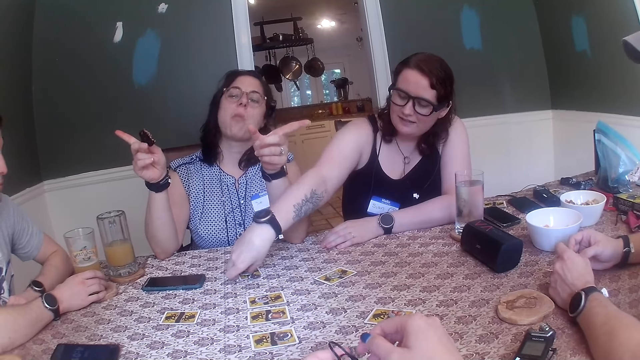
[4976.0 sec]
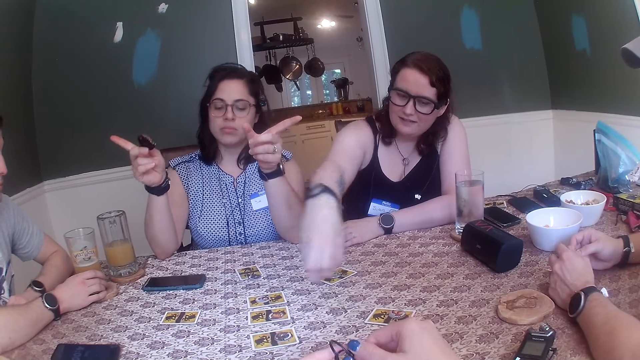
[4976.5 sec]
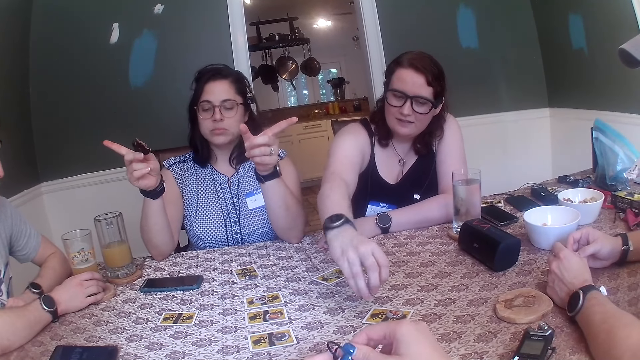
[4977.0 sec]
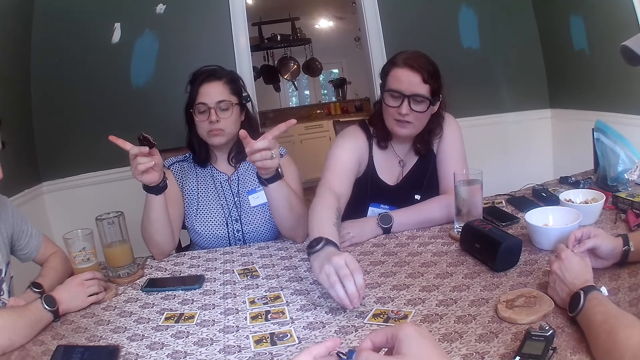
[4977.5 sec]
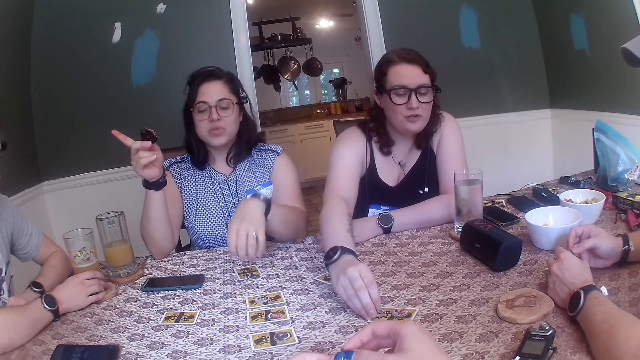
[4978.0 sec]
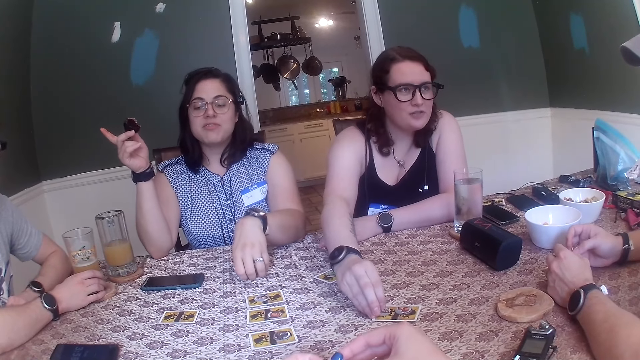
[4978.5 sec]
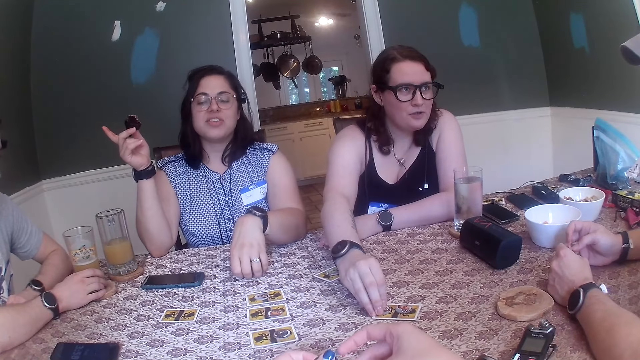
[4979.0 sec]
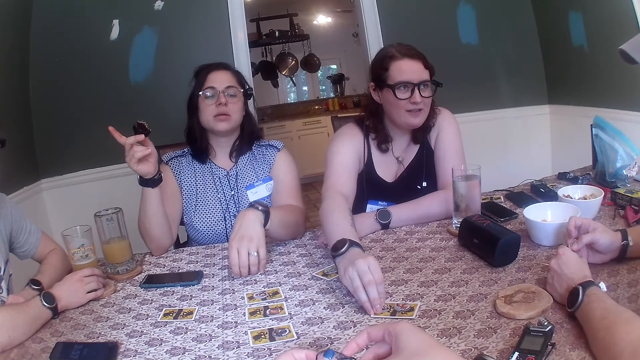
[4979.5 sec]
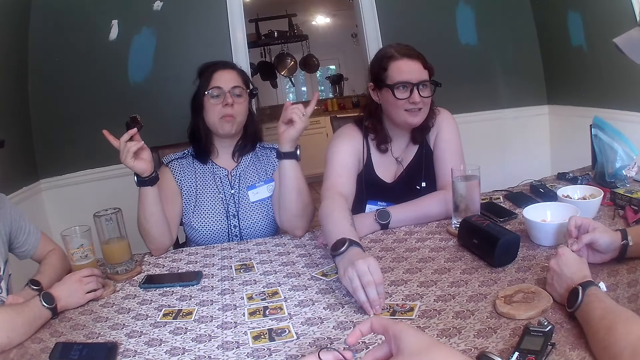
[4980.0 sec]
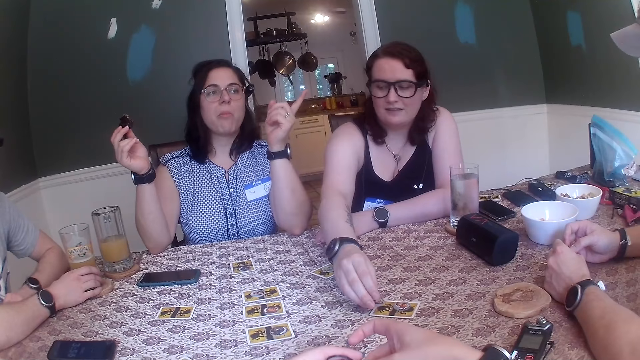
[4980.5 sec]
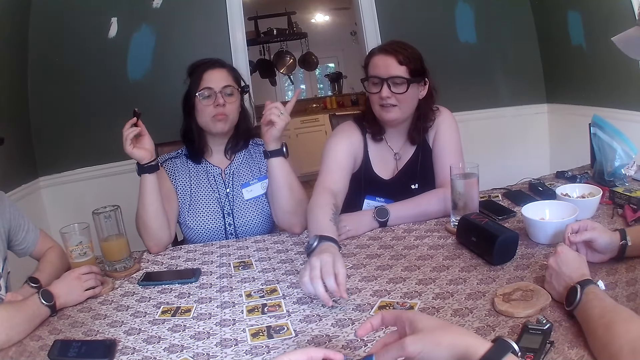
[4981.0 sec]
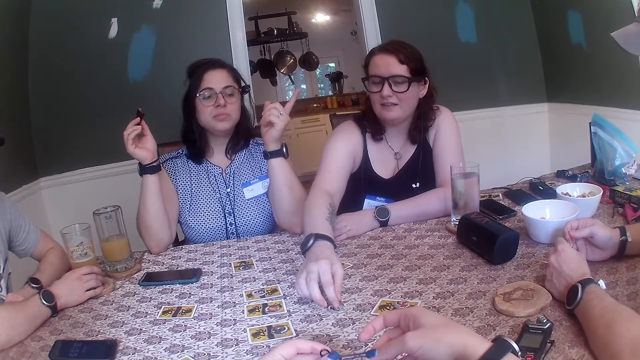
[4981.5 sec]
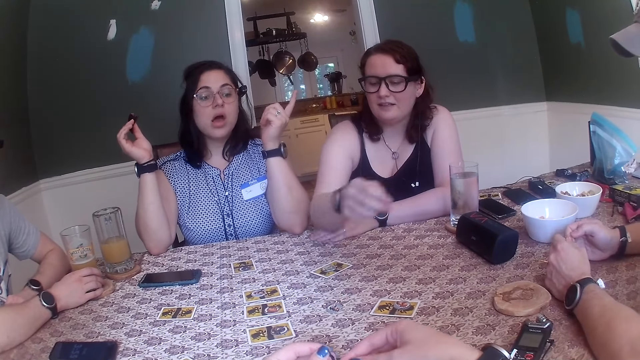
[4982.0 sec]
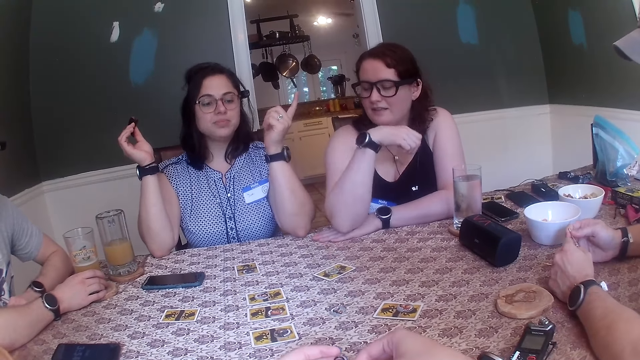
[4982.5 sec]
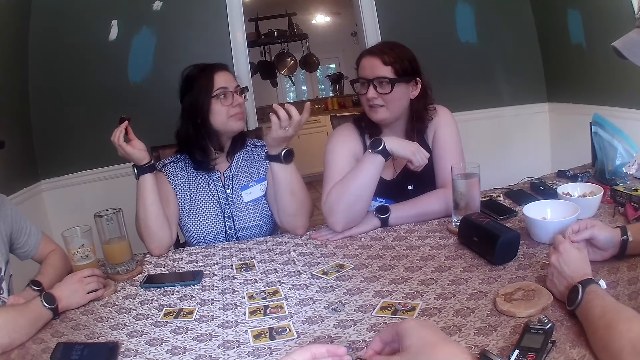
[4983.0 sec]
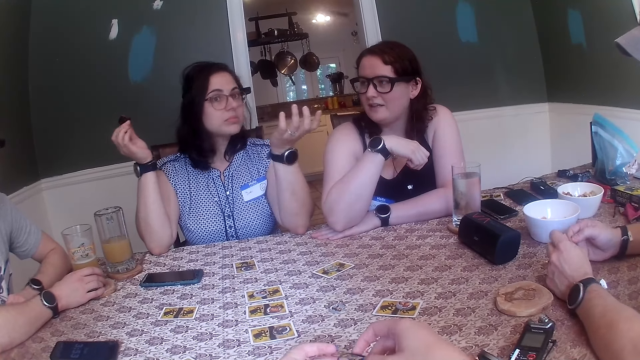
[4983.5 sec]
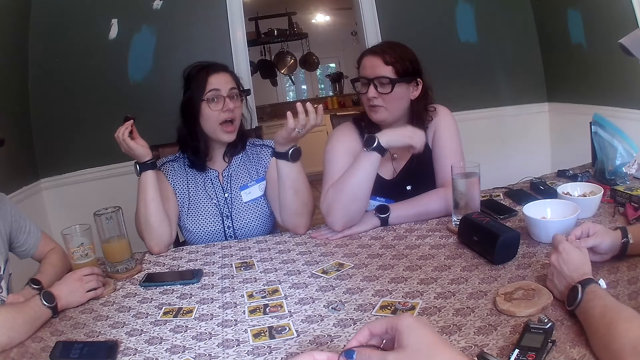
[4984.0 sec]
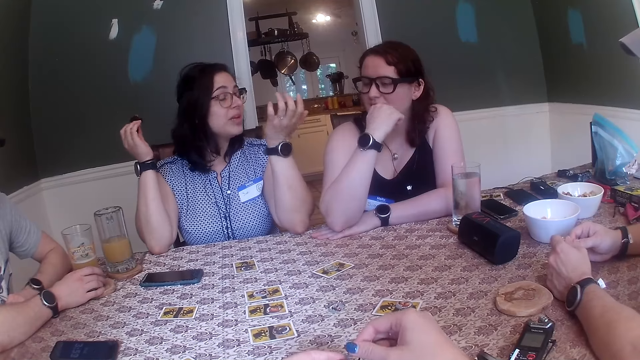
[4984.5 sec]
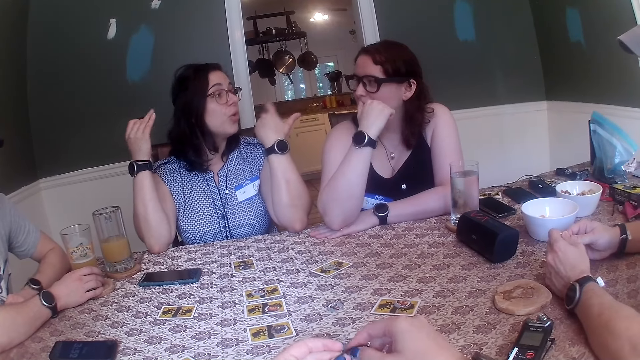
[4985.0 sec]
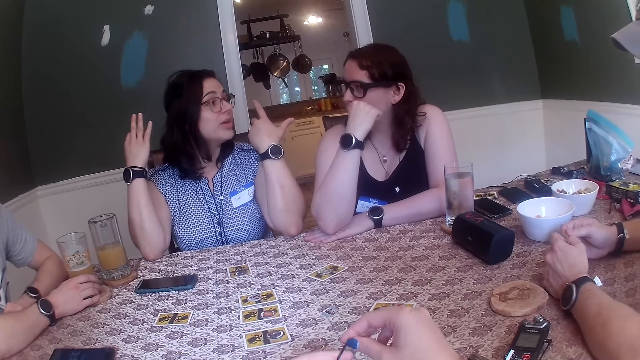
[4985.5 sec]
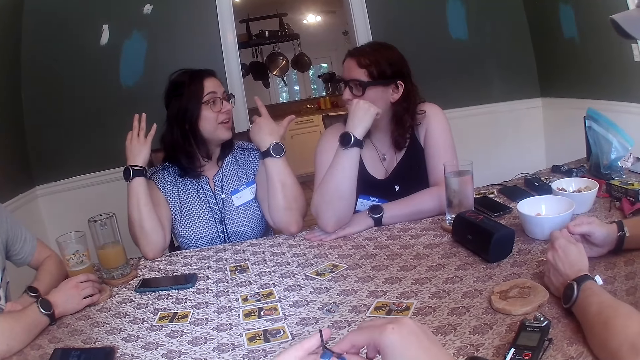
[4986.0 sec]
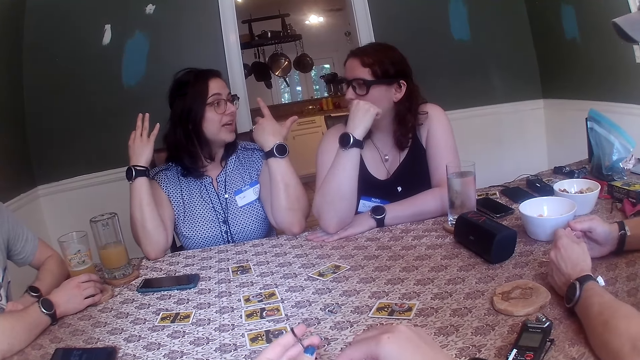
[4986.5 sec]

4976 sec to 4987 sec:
A woman picks up the chip on the card from the table with her right hand. The woman places the chip on the card that is on the table with her right hand. Another woman places her left hand on the card that is on the table. The camera wearer looks at the cards on the table. The other woman takes off her left hand from the card that is on the table and points at the first woman with her left index finger. The first woman picks up the chip on the card from the table with her right hand and places the chip on the table with her right hand. A third woman converses with a man. A fourth woman converses with the third woman.

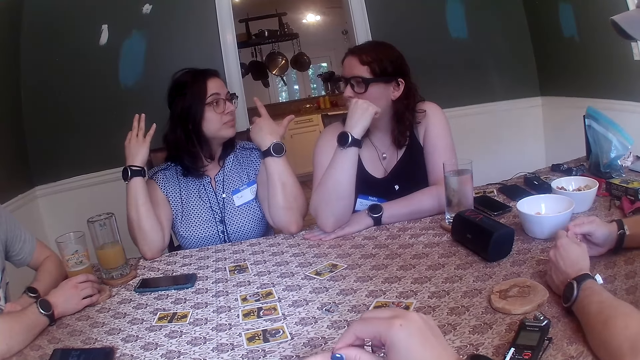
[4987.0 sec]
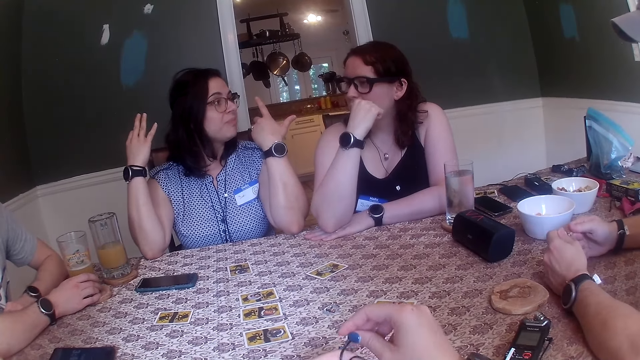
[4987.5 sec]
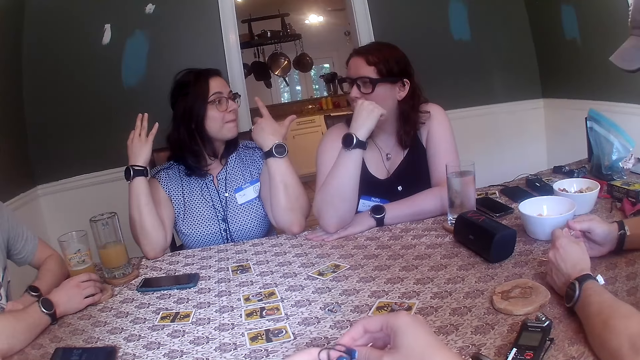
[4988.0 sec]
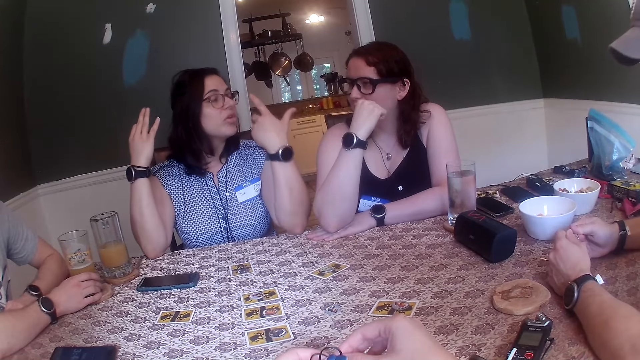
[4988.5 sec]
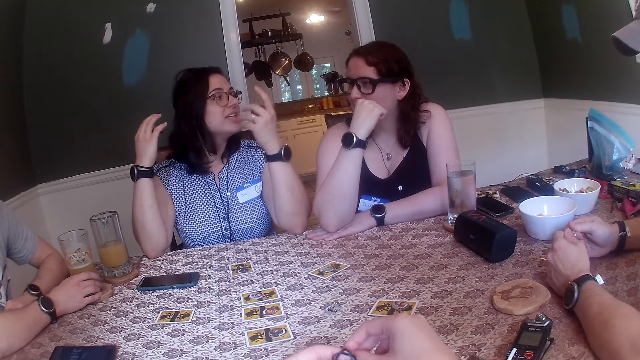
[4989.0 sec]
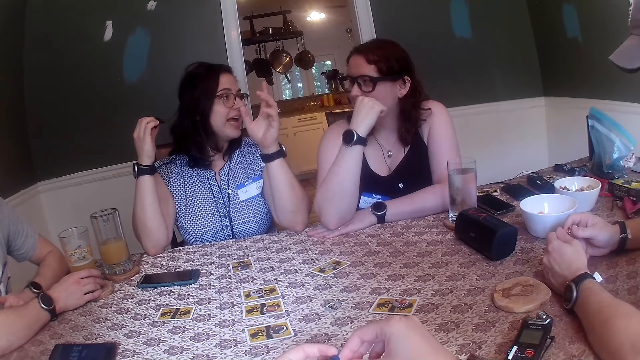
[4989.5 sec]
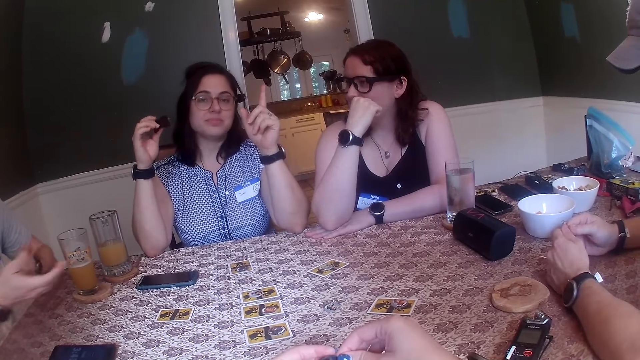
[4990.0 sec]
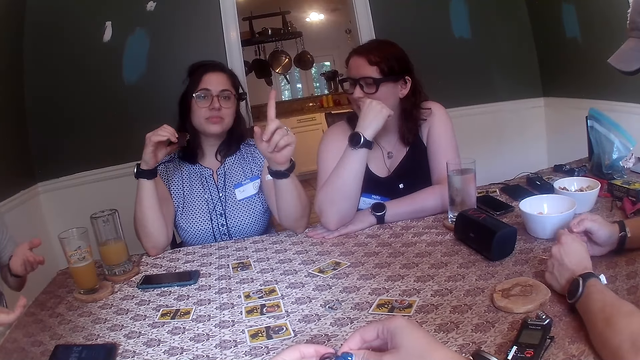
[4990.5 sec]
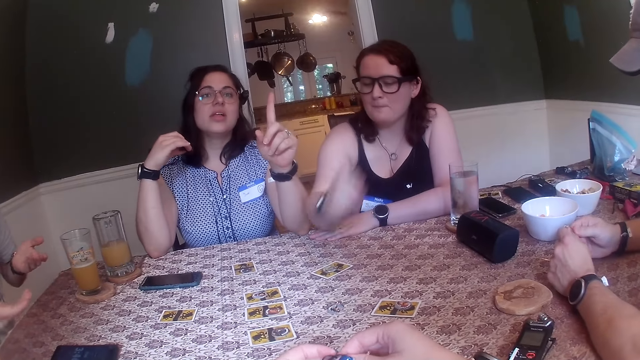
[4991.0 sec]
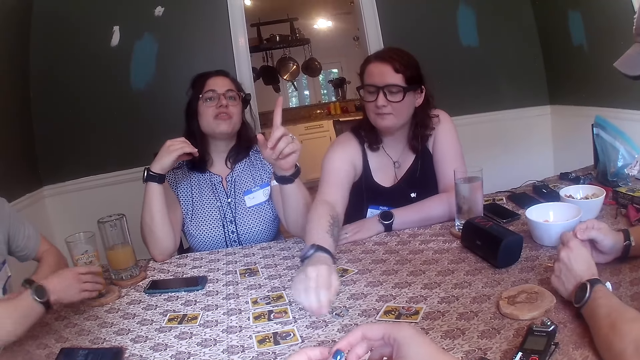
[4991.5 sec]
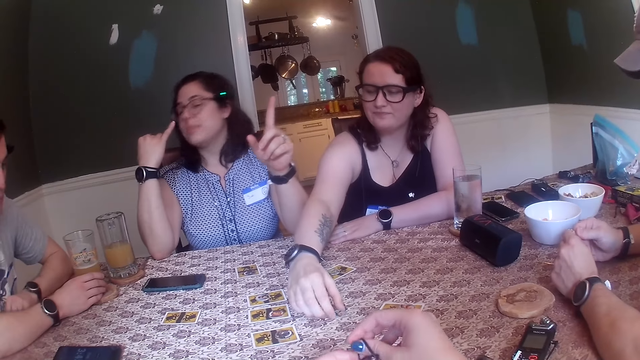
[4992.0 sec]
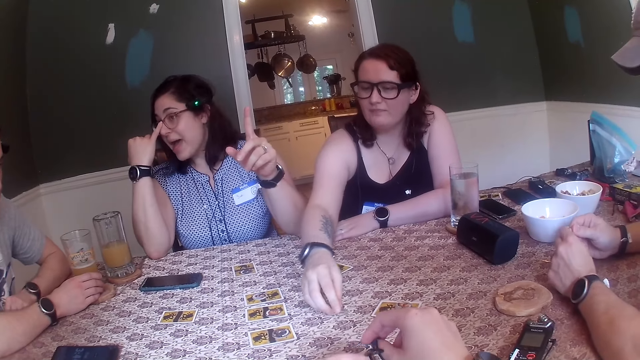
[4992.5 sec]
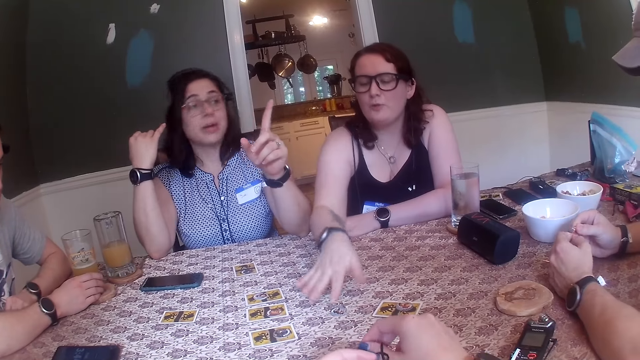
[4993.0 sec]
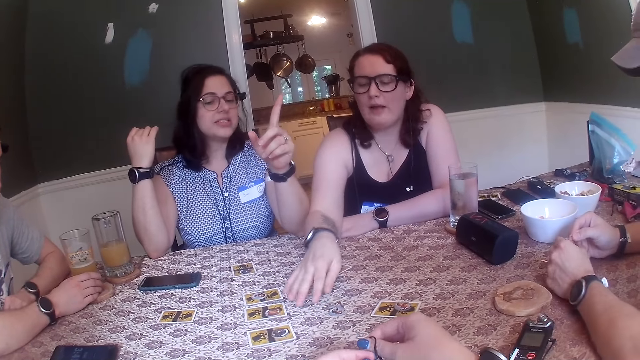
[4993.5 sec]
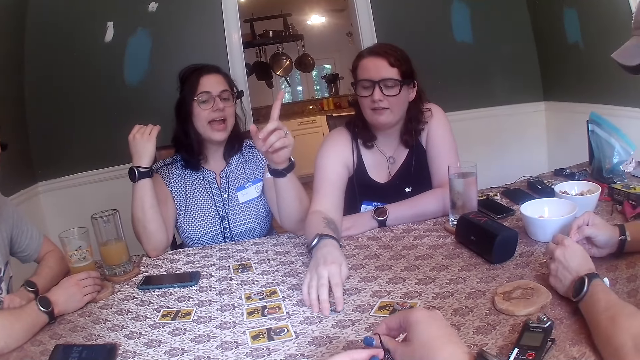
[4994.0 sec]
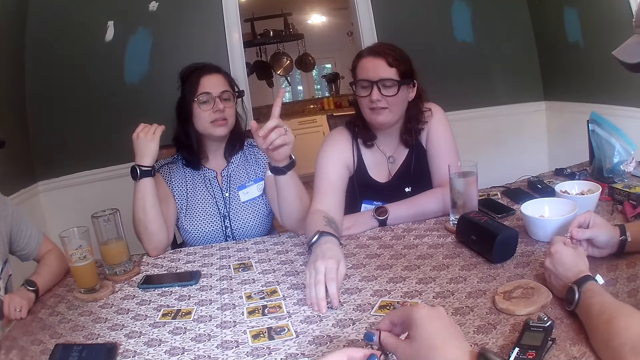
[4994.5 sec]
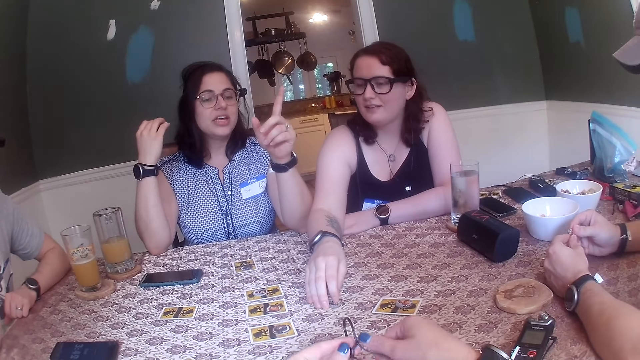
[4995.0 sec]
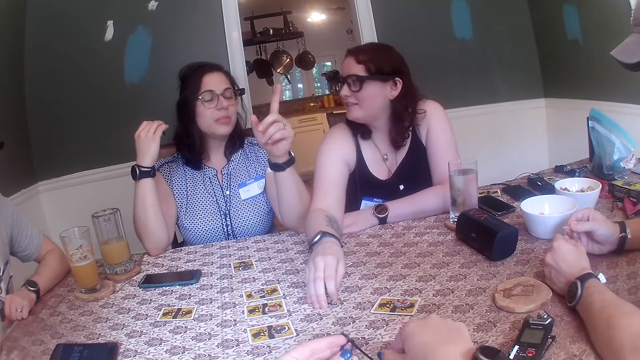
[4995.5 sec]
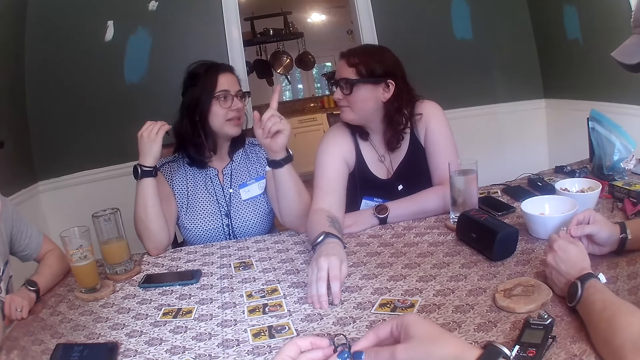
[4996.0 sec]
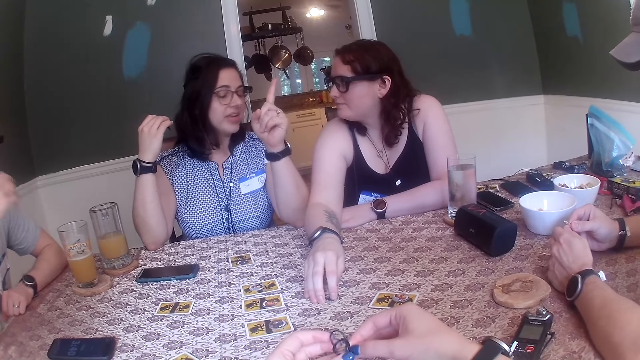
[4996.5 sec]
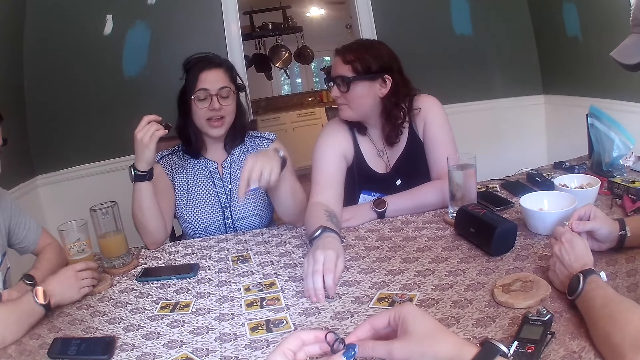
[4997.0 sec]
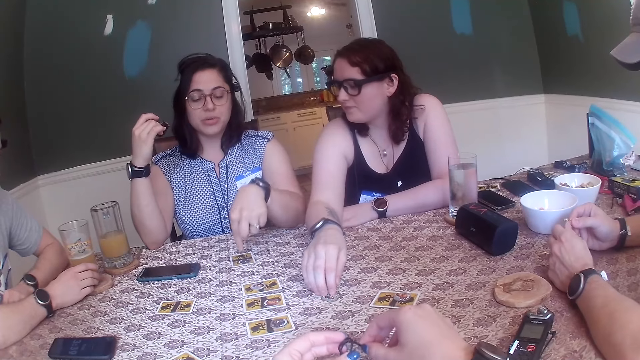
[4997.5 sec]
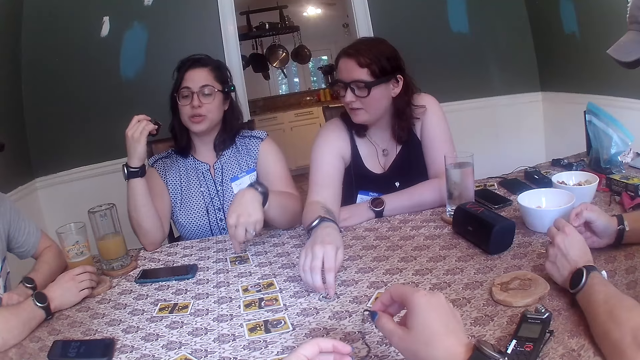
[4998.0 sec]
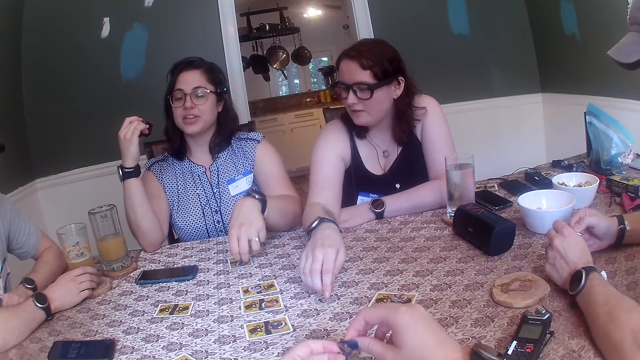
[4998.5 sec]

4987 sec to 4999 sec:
The camera wearer holds something. A woman converses with another woman. A man gestures with his hands. Another man converses with the first woman. A third woman picks up the chip on the table with her right hand. The first man places his hands on the table. The first woman converses with the camera wearer. A fourth woman scratches her nose with her right little finger. The third woman places the chip on the table with her right hand and shakes her right hand over the chip on the table. The second woman plays the card game. The first woman converses with the second woman. The fourth woman points at the card on the table with her left index finger. The third woman places her right hand on the chip that is on the table.
